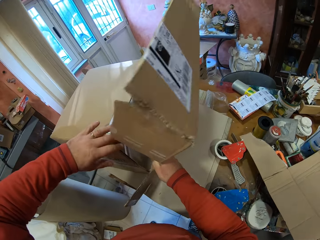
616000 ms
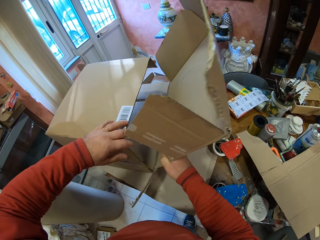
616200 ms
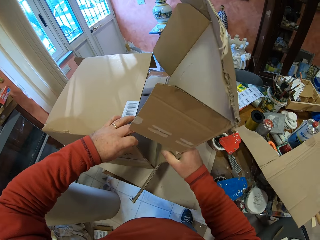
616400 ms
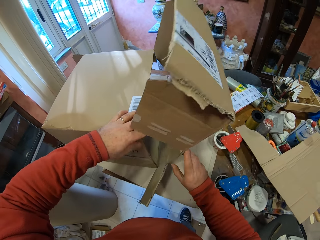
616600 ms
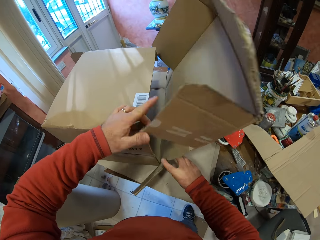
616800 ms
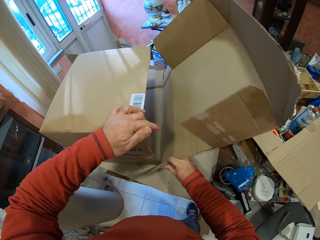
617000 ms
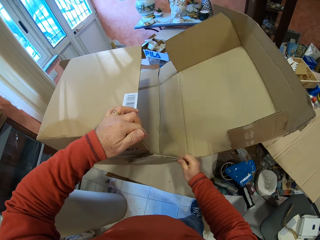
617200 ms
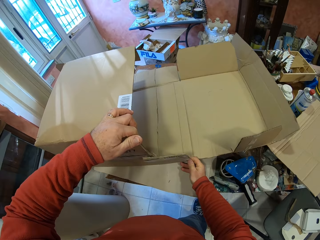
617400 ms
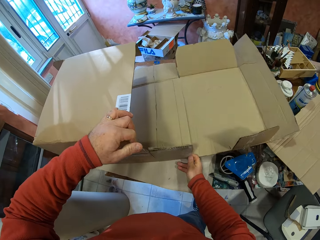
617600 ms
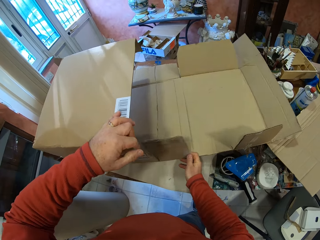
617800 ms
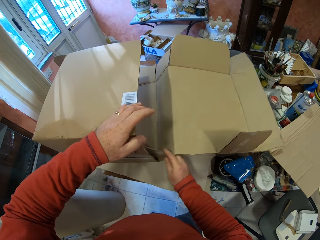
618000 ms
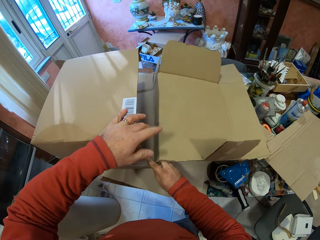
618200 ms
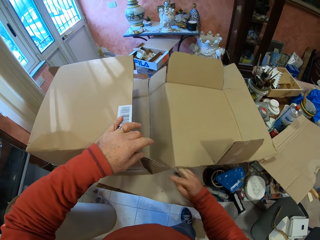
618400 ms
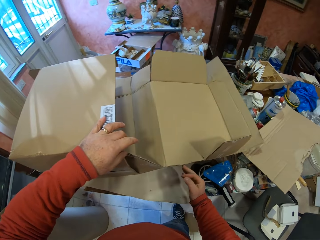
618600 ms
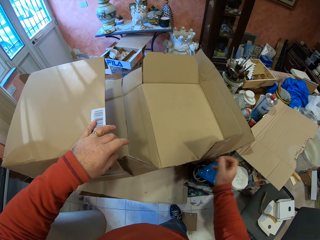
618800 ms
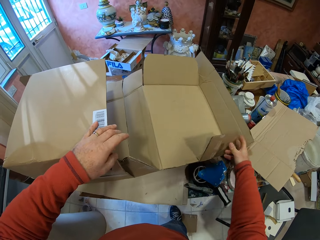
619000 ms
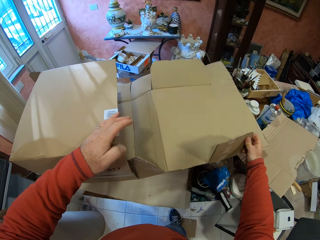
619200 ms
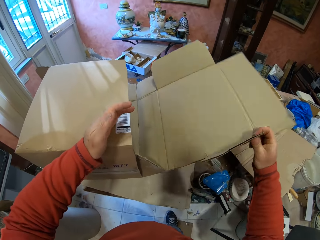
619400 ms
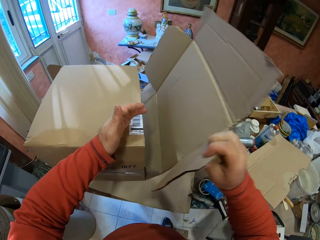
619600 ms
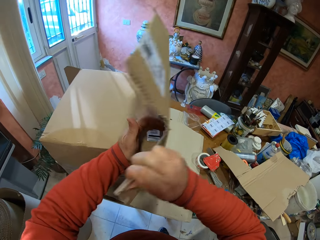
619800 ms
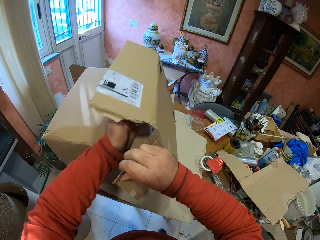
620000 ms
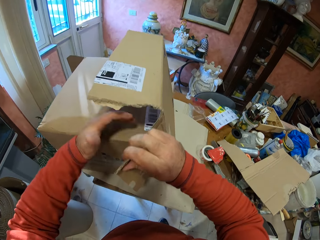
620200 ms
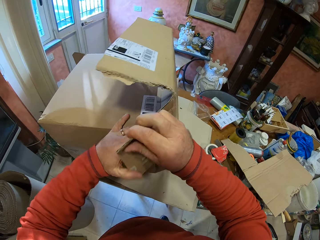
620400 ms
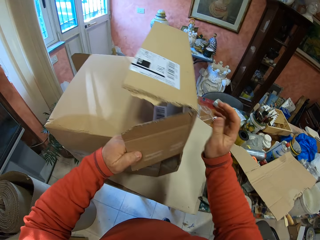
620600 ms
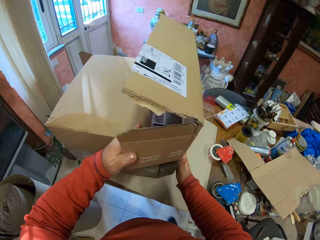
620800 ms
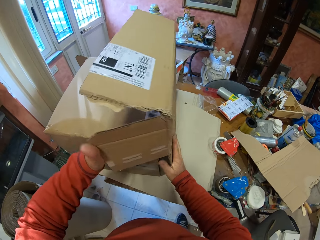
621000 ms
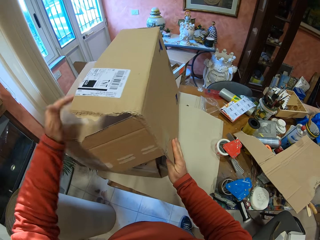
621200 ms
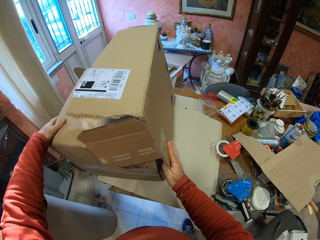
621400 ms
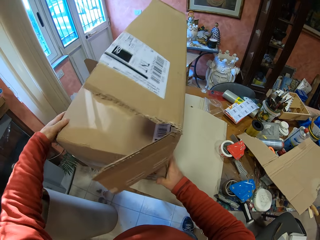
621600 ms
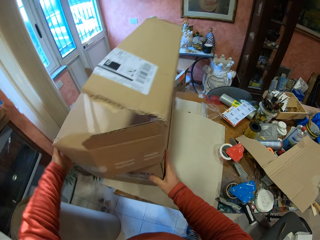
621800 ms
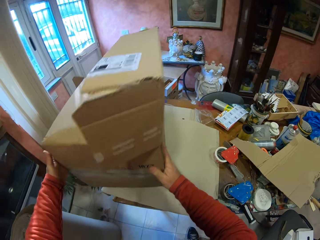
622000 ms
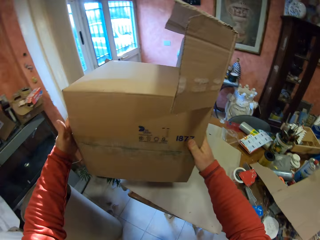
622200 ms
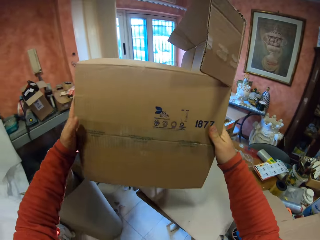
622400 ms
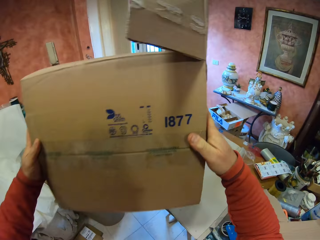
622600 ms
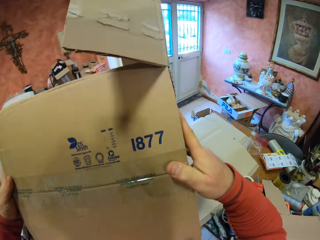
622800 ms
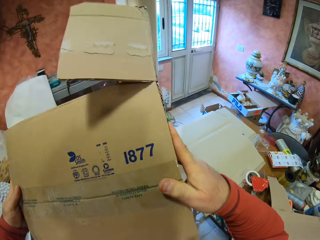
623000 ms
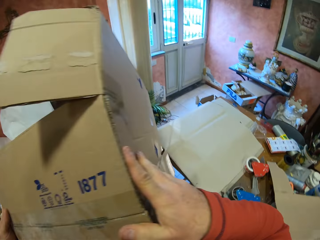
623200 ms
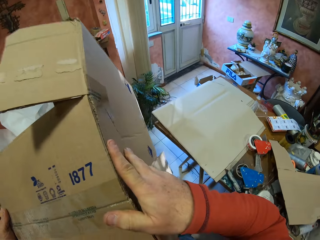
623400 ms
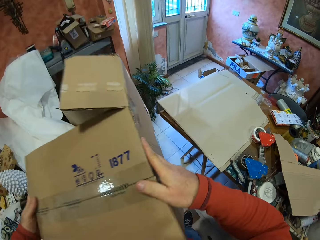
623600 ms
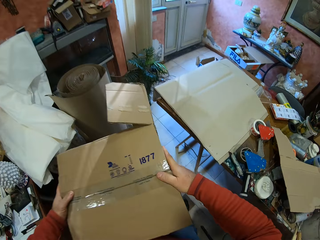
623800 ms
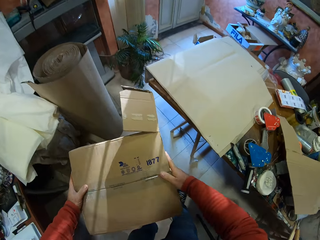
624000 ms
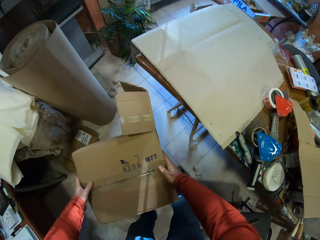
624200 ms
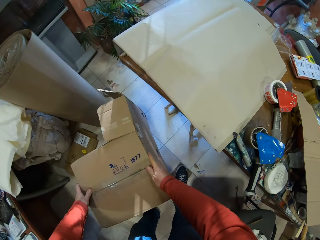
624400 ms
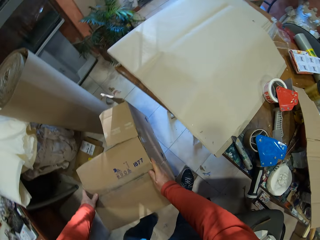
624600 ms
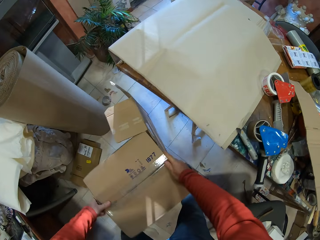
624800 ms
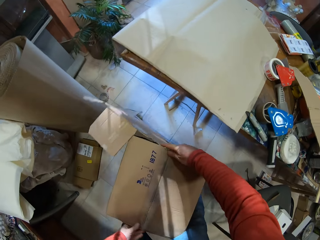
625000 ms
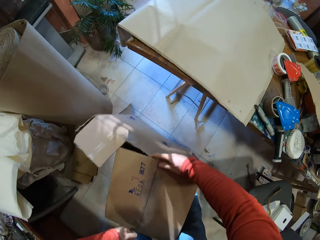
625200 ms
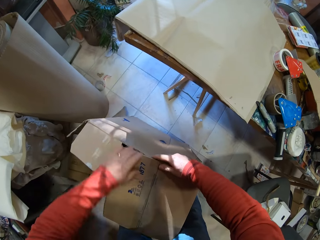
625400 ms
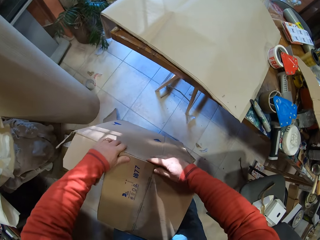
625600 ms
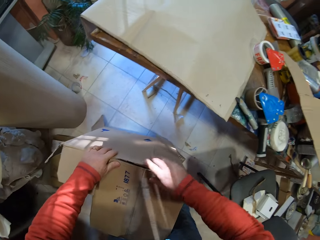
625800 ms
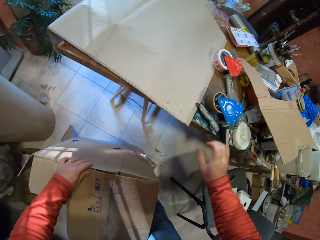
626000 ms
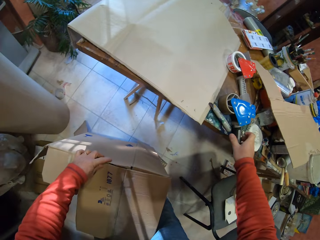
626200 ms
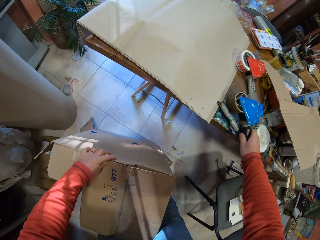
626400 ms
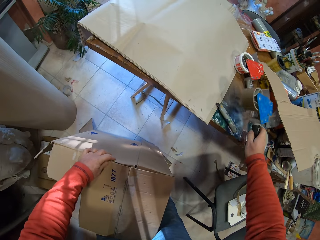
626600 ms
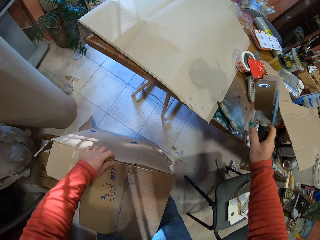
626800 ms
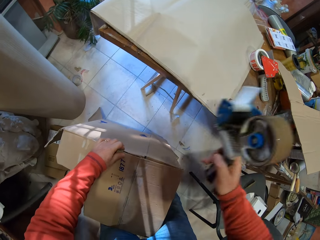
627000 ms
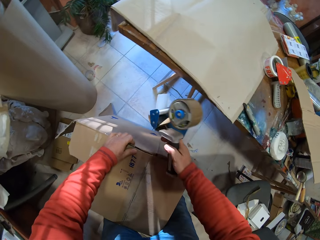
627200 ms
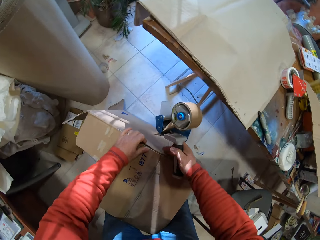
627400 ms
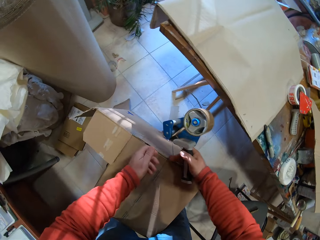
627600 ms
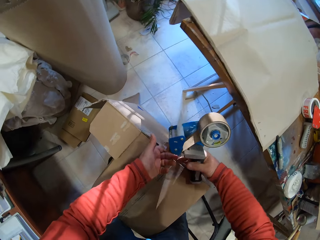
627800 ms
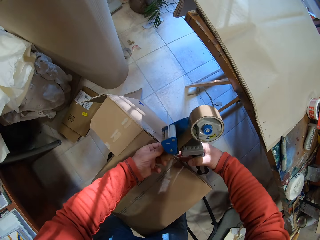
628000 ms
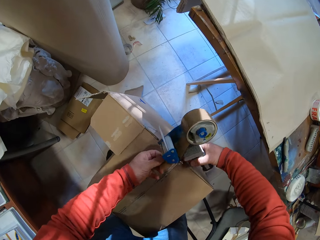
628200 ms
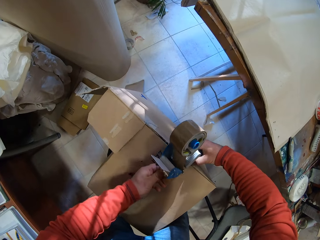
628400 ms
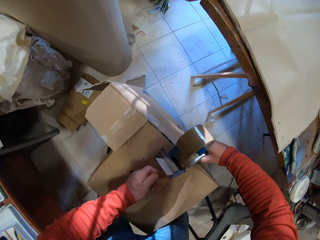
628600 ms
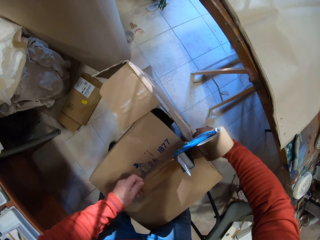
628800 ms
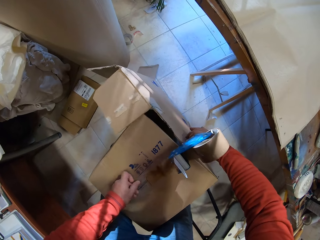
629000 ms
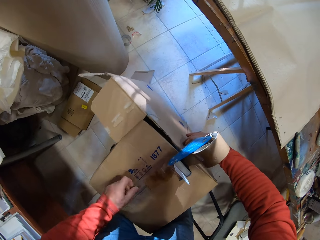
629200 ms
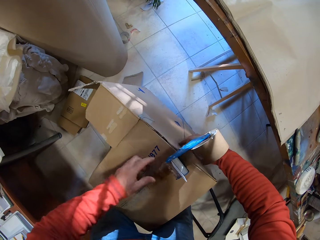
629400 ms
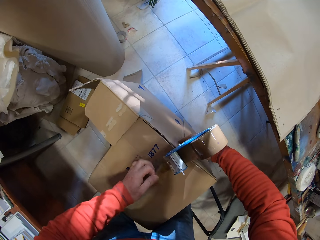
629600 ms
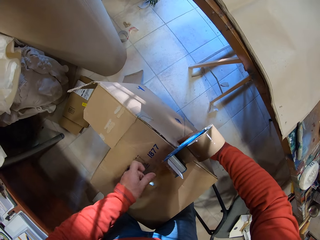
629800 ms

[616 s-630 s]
The camera wearer picks up the box from the table. They put the box on the floor. They pick up the handheld tape dispenser or hand sellotape dispenser on the table. They put sellotape on the box with the hand sellotape dispenser.

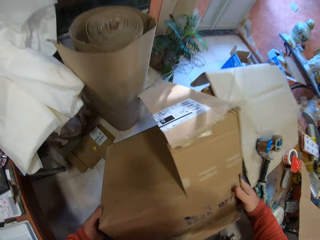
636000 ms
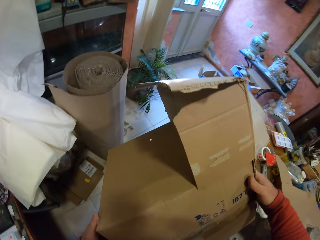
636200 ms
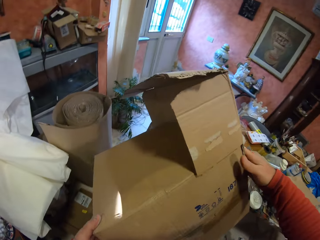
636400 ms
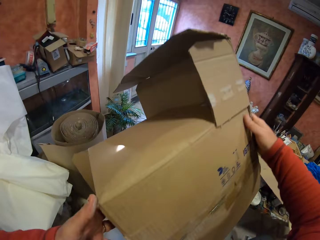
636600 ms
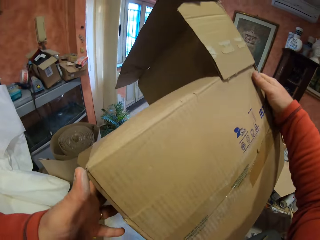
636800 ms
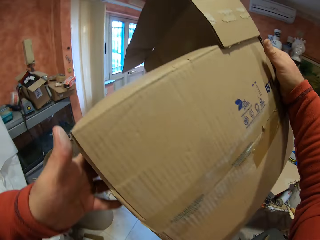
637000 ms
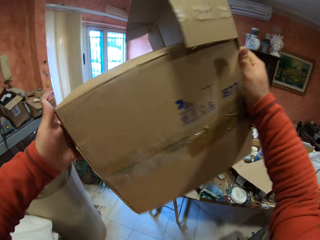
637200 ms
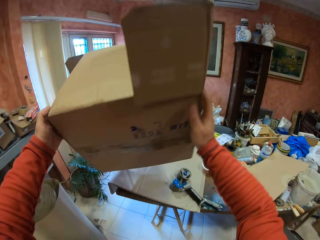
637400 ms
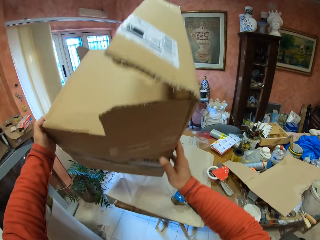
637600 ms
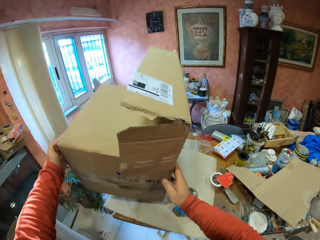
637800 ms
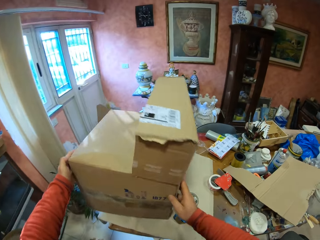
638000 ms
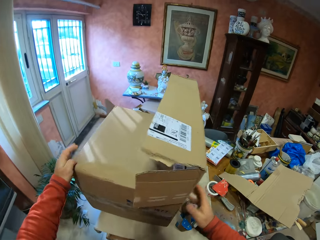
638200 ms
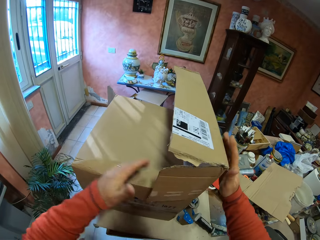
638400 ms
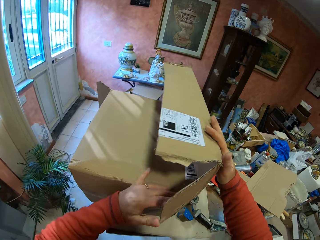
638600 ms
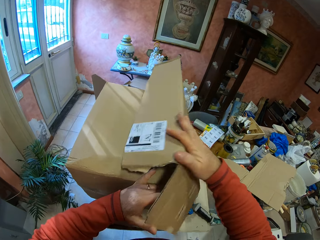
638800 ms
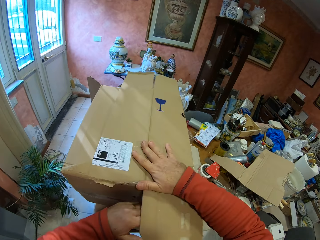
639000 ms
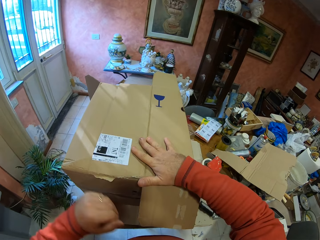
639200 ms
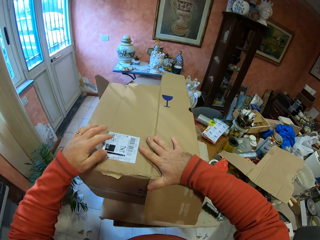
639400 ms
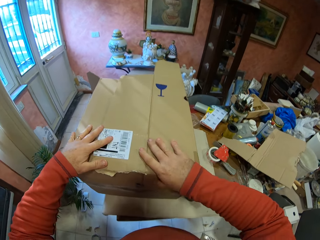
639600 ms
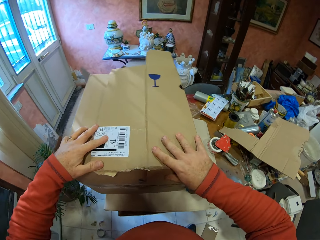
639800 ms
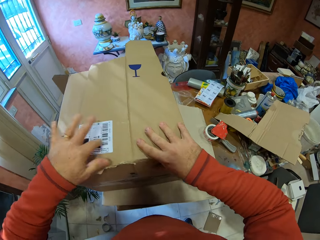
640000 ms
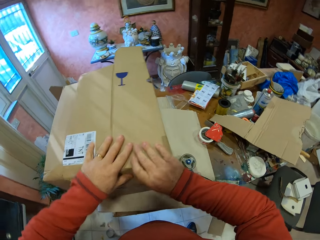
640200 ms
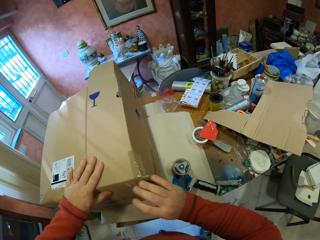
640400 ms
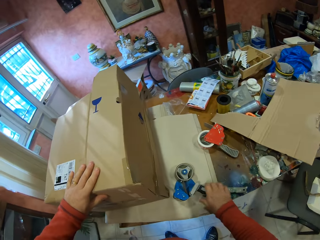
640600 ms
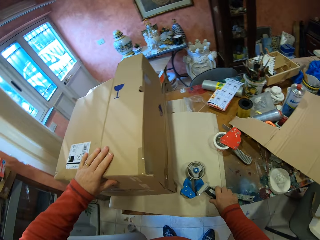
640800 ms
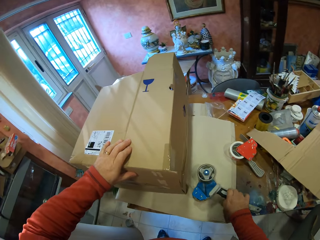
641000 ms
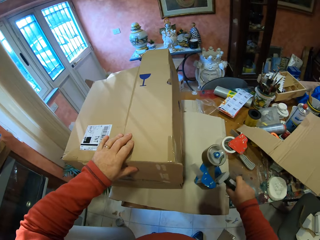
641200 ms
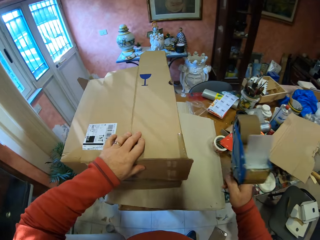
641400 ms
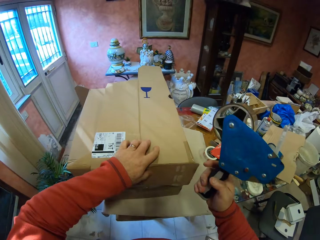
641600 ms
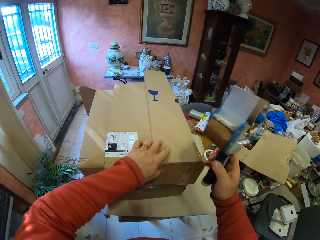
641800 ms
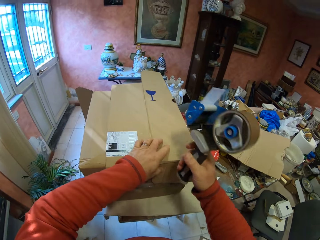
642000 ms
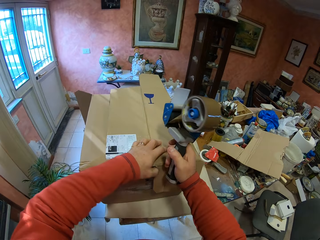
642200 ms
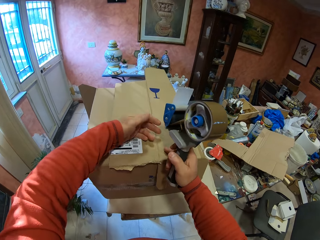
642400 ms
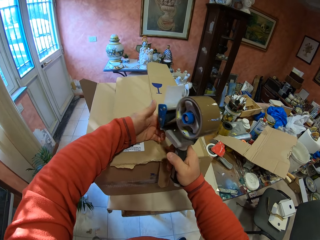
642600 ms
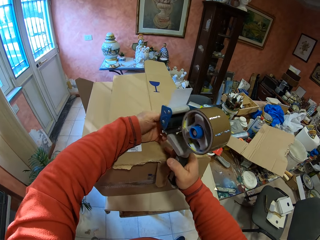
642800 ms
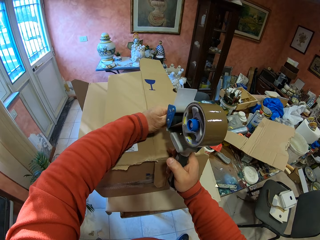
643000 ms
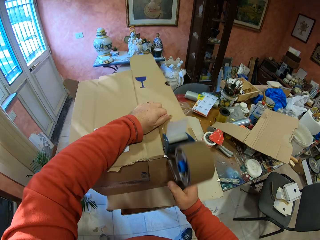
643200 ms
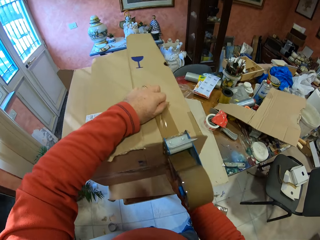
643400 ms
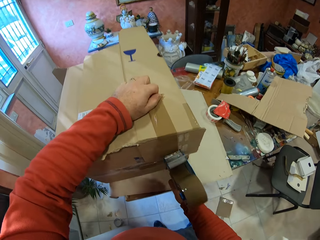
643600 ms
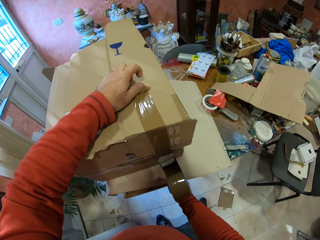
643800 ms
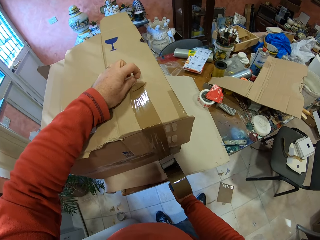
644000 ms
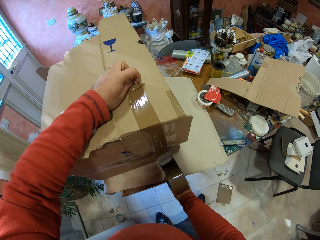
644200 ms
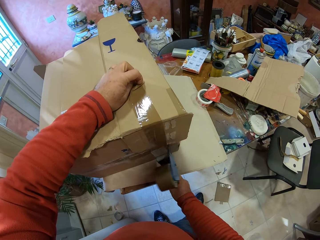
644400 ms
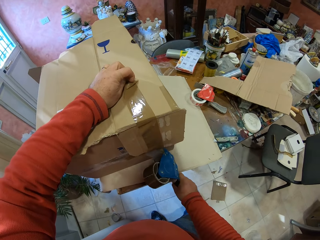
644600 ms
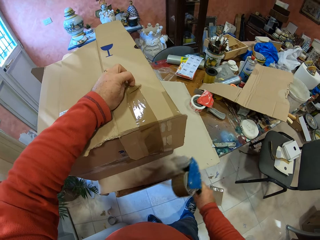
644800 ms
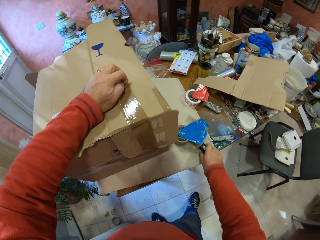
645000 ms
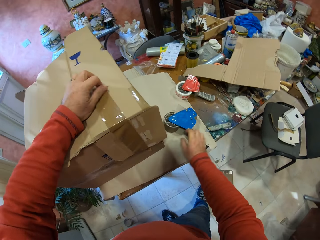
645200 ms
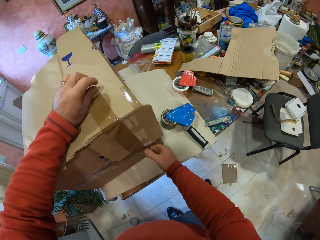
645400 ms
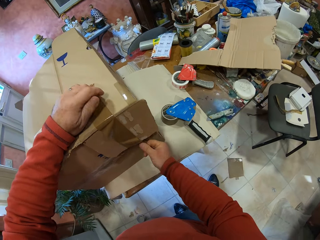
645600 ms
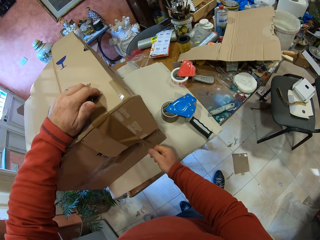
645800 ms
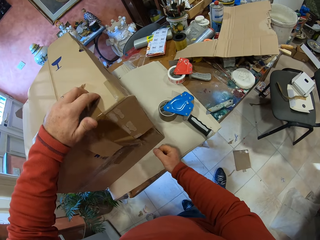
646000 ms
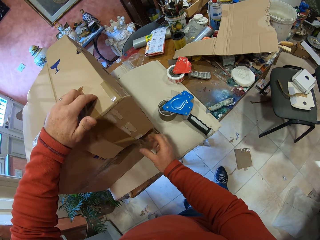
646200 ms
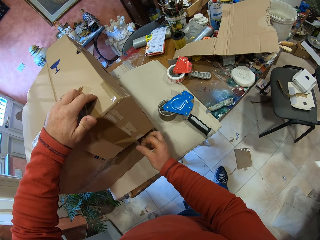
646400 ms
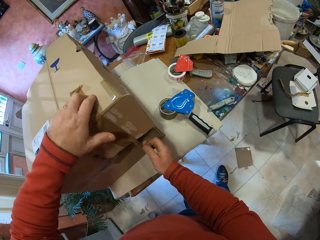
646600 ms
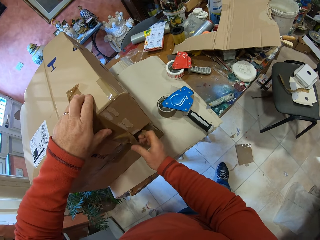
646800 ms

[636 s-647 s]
The camera wearer picks up the box. He puts the box on the table. He folds the carton box. He picks up the handheld tape dispenser or hand sellotape dispenser on the table. He puts sellotape on the box with the hand sellotape dispenser. He puts the hand sellotape dispenser on the table. He puts the tape with his right hand.
